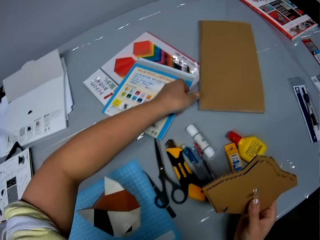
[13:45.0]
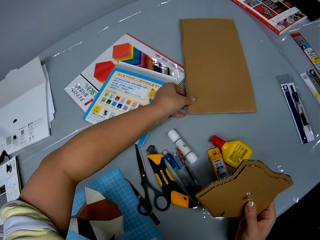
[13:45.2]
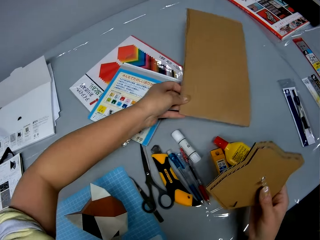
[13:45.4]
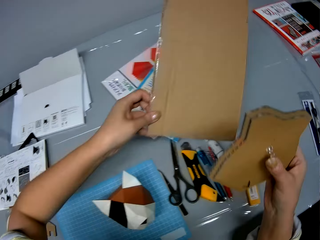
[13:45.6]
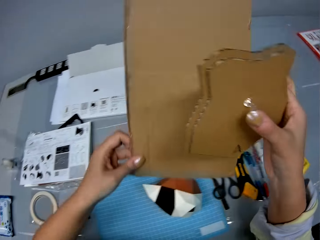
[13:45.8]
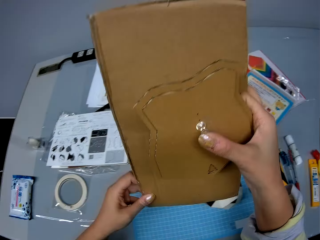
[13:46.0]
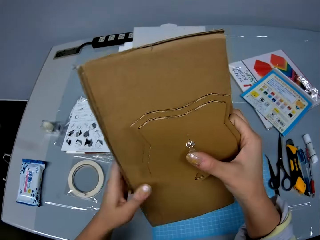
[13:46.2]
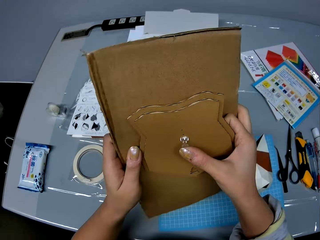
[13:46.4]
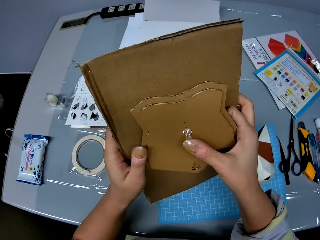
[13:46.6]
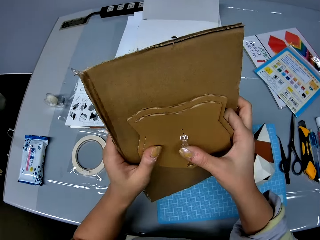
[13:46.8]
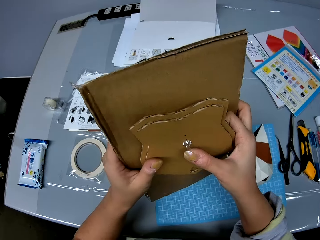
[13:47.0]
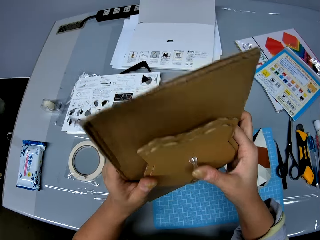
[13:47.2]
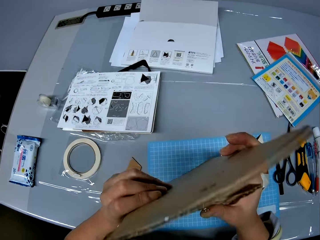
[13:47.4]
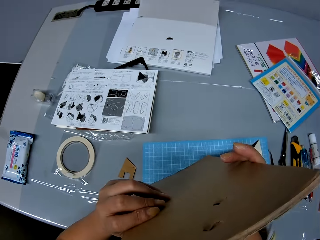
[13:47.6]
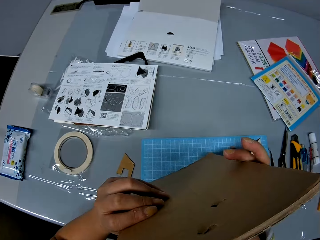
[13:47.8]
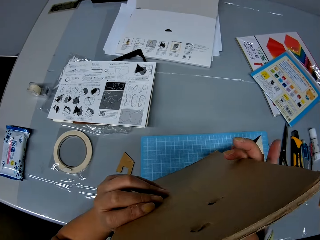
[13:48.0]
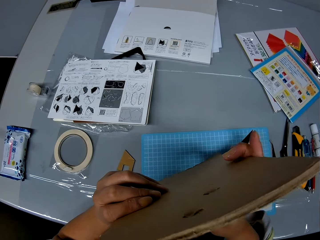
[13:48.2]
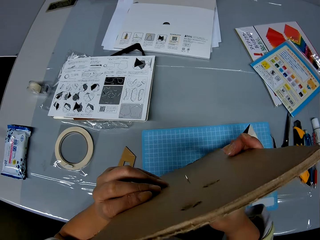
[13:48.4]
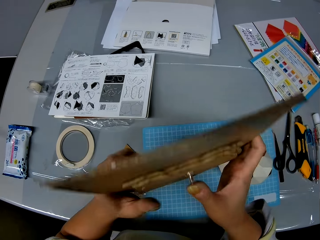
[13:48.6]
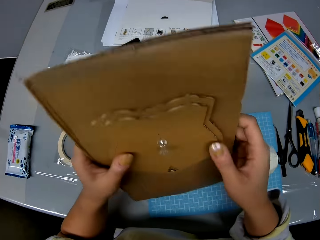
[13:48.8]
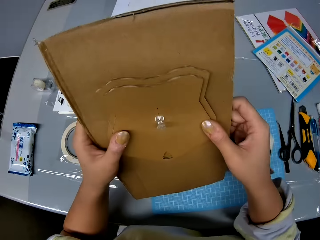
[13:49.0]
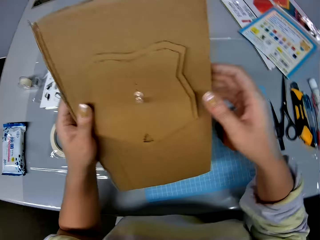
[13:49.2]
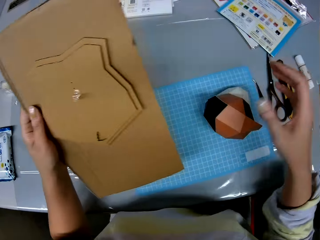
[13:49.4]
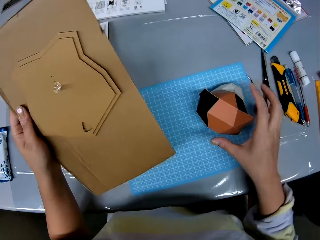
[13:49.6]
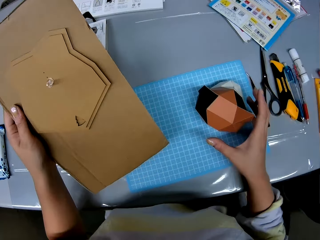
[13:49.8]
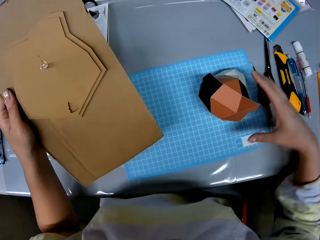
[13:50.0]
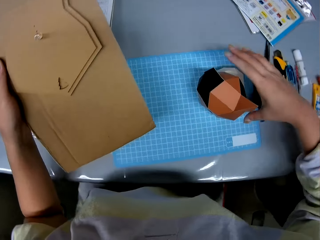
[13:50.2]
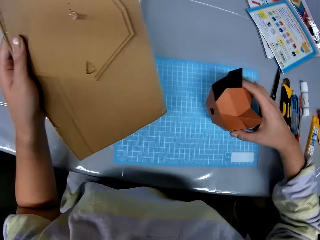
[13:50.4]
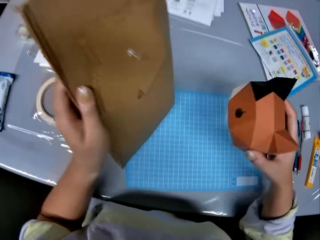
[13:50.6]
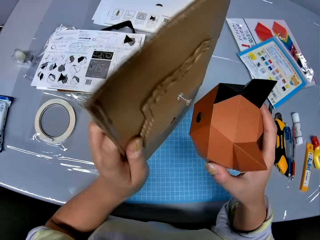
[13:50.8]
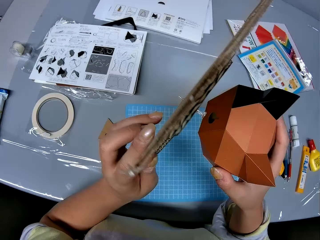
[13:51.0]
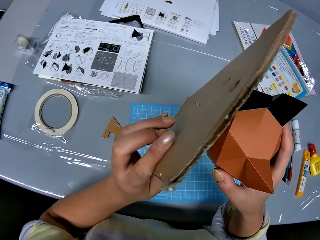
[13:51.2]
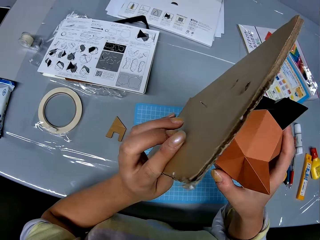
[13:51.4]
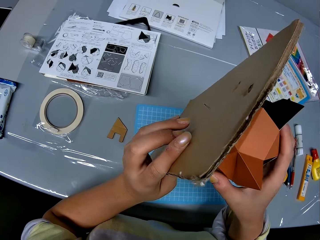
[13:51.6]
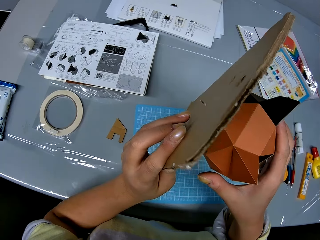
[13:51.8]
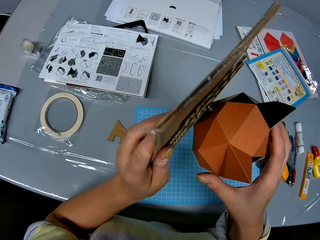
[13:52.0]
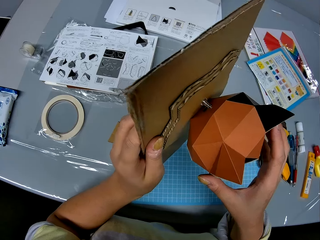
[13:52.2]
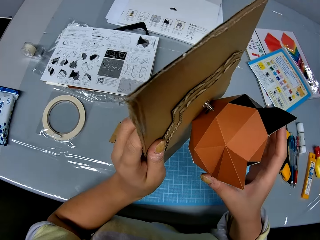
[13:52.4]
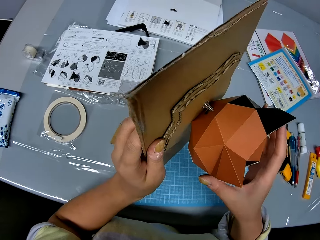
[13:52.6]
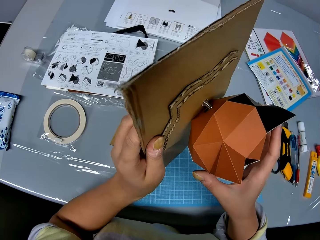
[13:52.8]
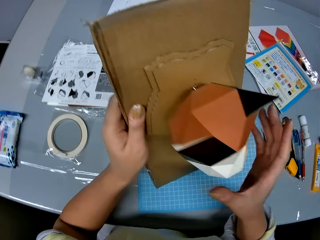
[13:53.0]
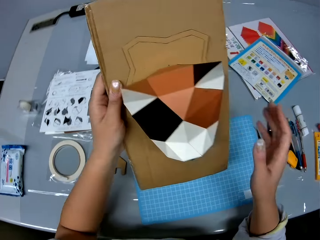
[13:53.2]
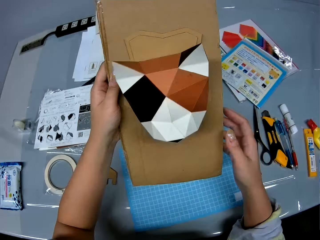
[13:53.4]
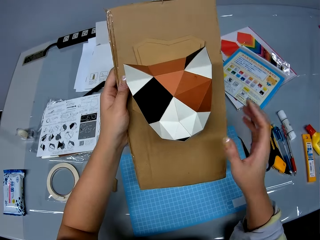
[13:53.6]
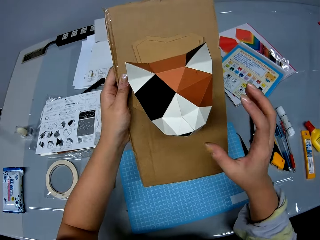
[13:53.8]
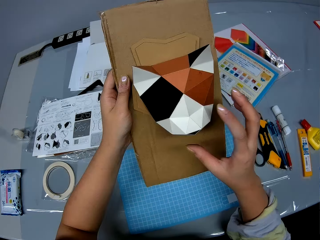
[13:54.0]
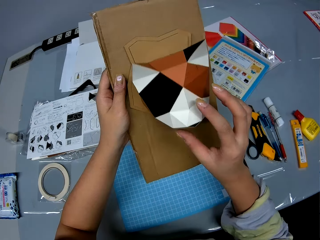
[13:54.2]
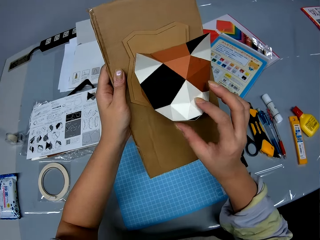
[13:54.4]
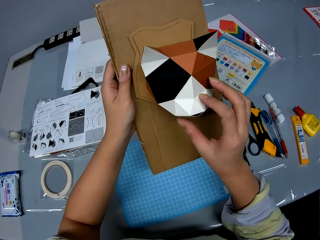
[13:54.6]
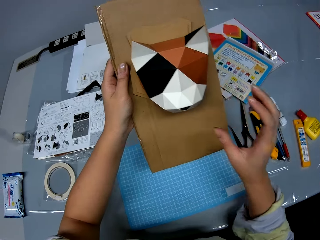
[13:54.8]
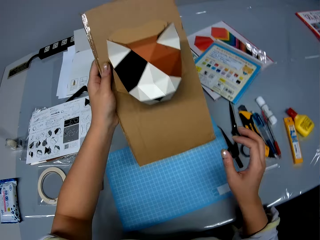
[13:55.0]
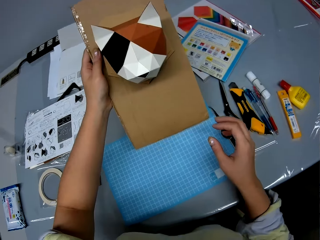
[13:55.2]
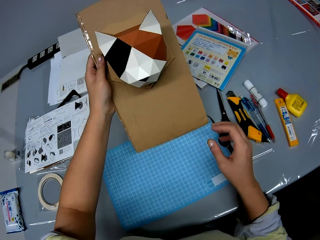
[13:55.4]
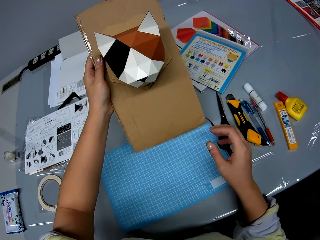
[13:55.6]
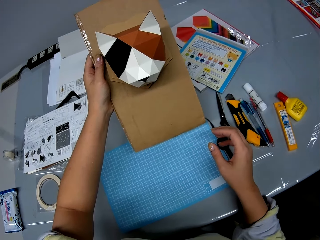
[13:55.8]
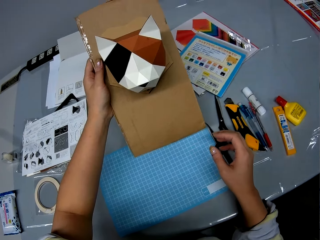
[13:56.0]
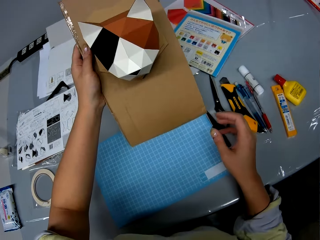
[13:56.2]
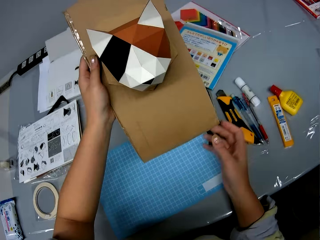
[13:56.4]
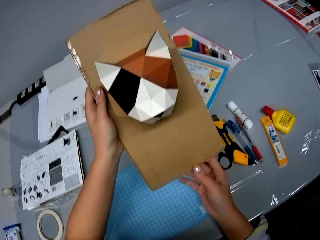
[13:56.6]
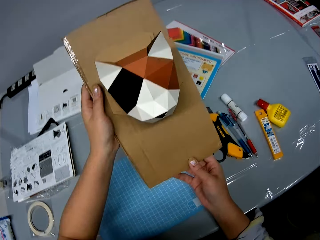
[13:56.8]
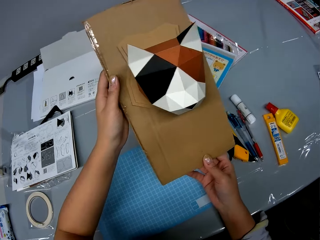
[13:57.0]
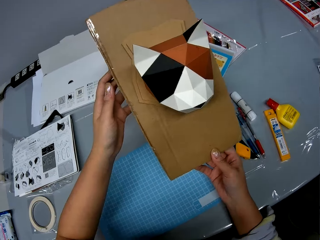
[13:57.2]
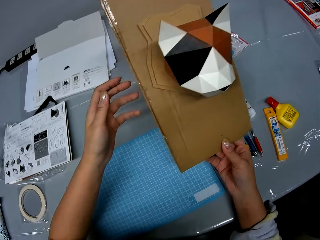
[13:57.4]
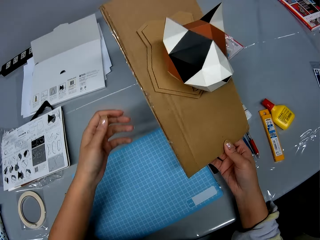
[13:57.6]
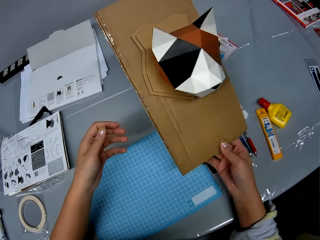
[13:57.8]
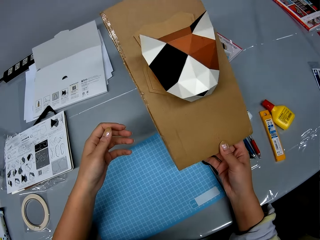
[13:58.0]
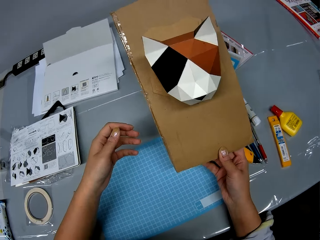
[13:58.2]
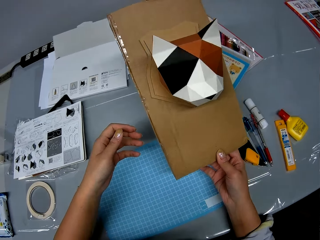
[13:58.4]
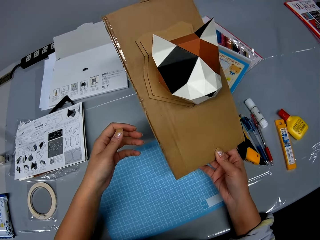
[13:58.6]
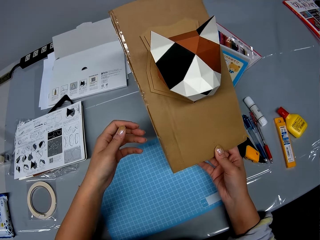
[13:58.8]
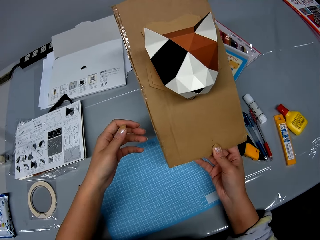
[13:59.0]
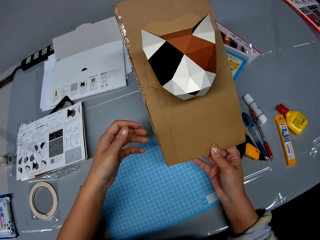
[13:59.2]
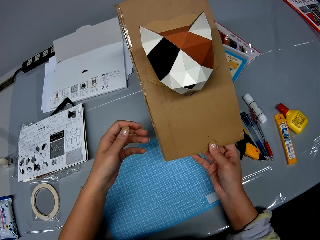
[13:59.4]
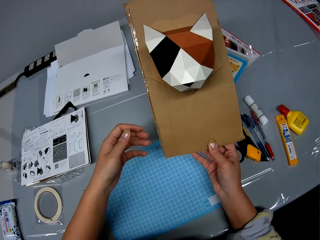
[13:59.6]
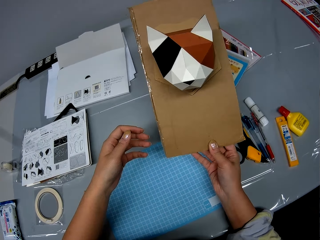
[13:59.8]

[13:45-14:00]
The camera wearer lifts up a corrugated paper or cardboard box from the table. She holds the cardboard box and a model piece. She puts the corrugated paper and the model piece or corrugated paper craft together. She pins the corrugated paper and the corrugated paper craft together with the pin. She passes the cardboard box to the left hand and picks up the model. She pins the model or craft animal head to the corrugated paper and the corrugated paper craft with the pin. She examines the craft animal head, the corrugated paper and the corrugated paper craft in her hands. A man laughs. The camera wearer touches the model. The man converses with the camera wearer. The camera wearer converses with the man. She passes the model to the right hand. She converses with the man. The man converses with the camera wearer.

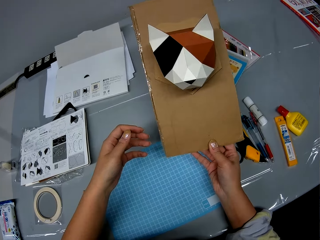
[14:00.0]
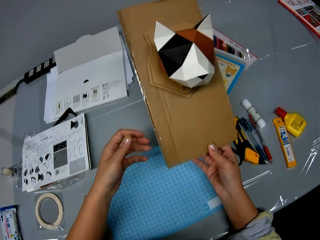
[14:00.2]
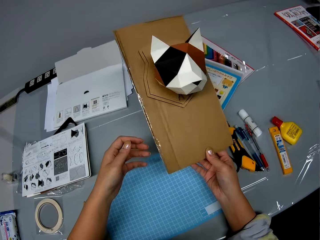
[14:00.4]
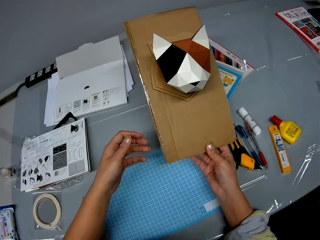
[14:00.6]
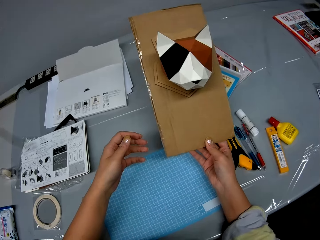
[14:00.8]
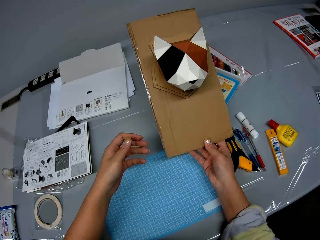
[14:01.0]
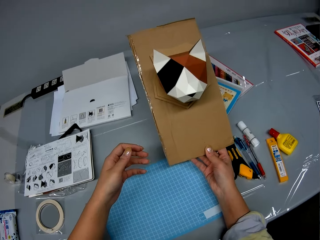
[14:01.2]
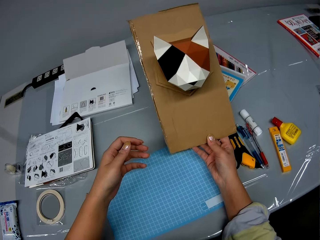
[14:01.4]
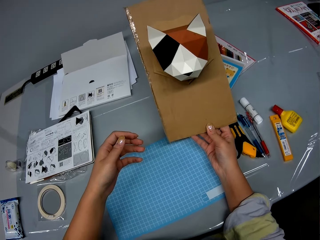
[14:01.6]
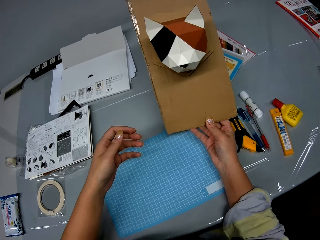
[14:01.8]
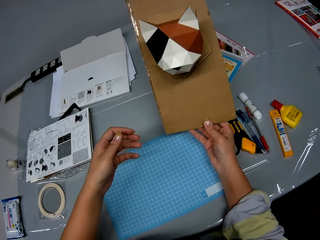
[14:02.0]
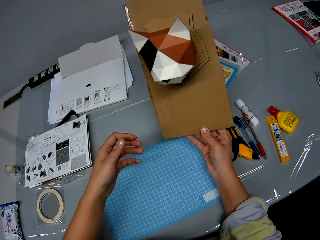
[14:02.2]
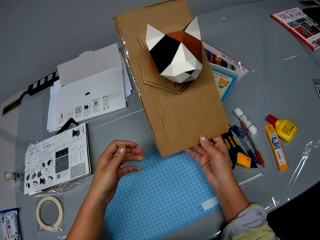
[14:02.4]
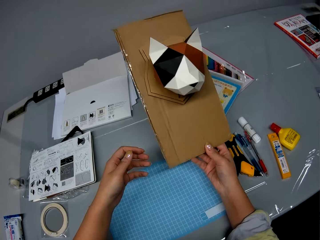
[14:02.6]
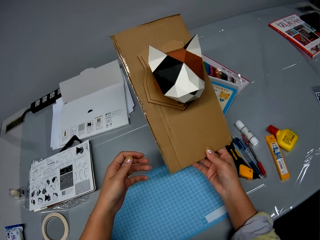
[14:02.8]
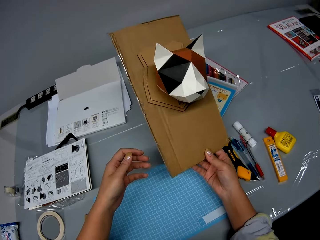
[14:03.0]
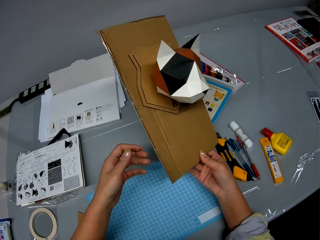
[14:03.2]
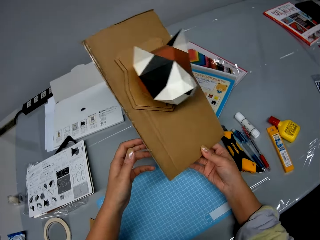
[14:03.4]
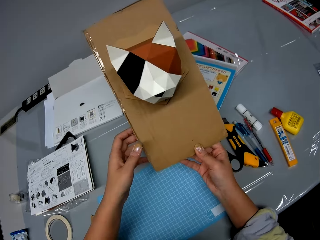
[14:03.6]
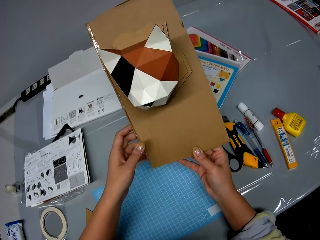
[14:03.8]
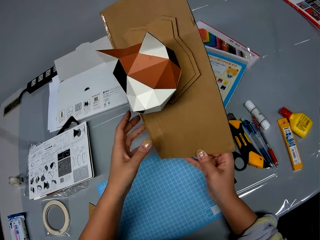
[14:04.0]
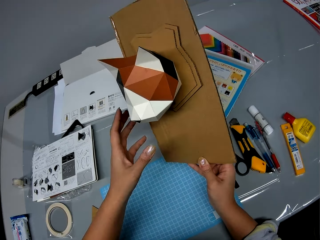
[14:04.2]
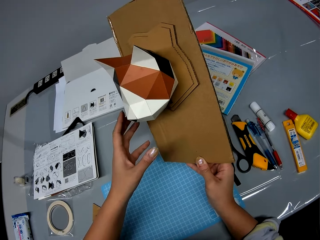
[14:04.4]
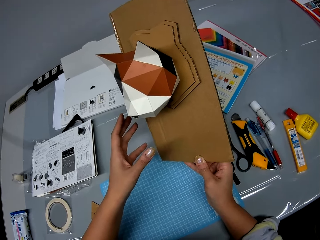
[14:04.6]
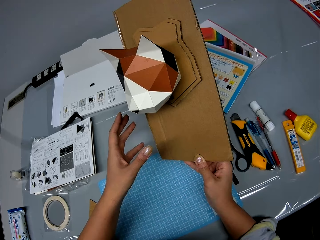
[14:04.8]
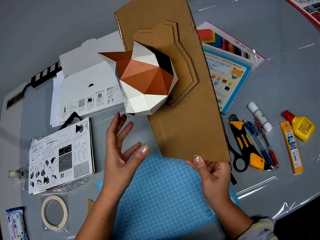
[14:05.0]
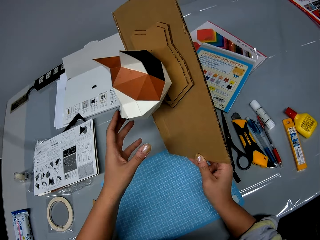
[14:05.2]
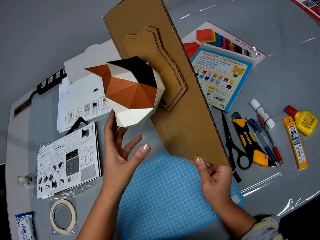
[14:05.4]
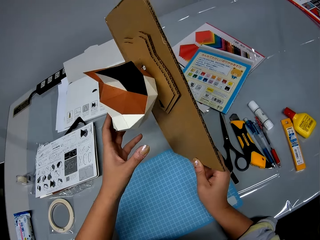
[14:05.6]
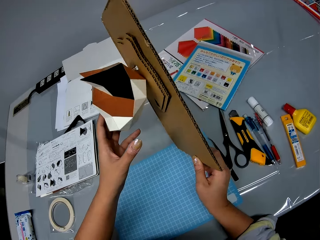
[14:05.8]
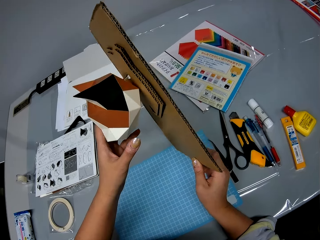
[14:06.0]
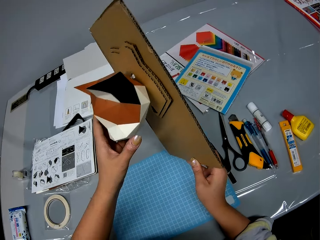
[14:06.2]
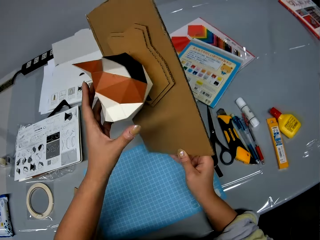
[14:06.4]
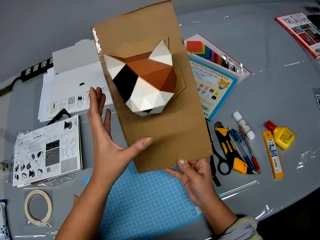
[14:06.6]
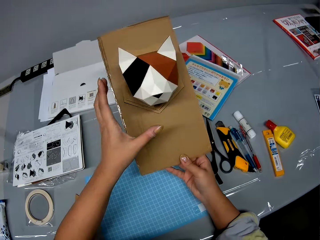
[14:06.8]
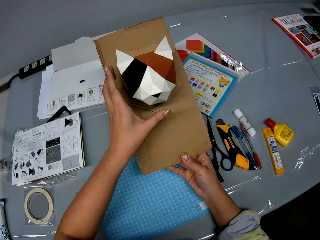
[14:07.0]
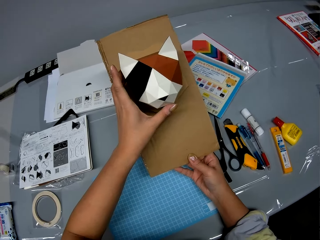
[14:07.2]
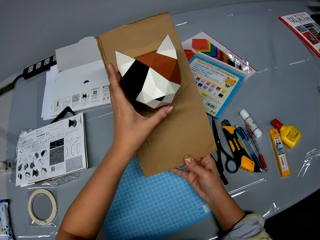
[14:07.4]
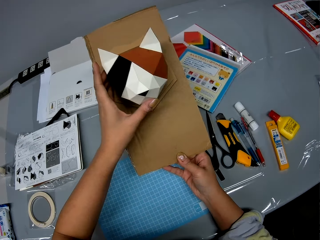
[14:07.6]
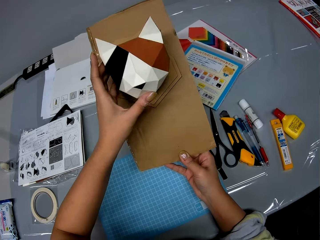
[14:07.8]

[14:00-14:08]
The camera wearer converses with a man. The man converses with the camera wearer. The camera wearer looks at the model. The man converses with the camera wearer. The camera wearer converses with the man. The man converses with the camera wearer. The camera wearer removes the craft animal head from the corrugated paper and the corrugated paper craft.
